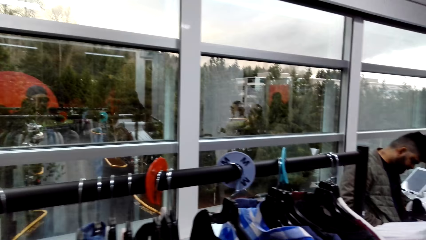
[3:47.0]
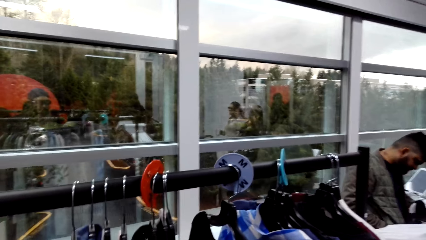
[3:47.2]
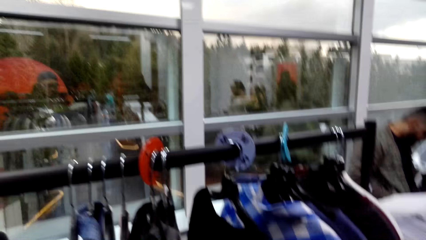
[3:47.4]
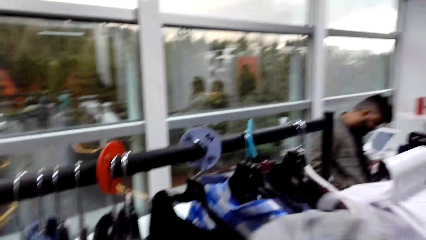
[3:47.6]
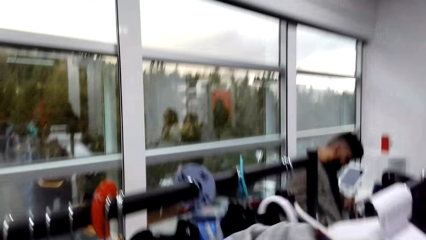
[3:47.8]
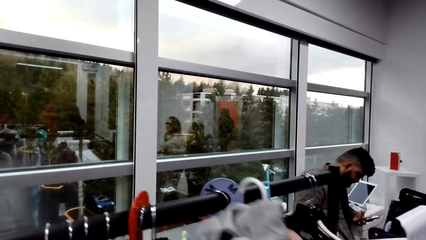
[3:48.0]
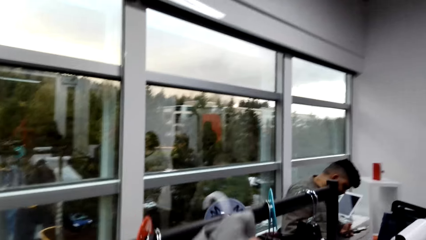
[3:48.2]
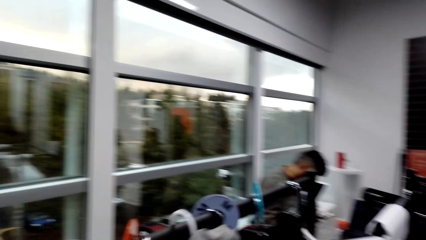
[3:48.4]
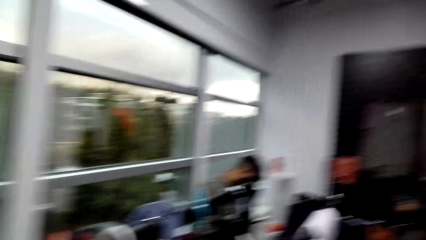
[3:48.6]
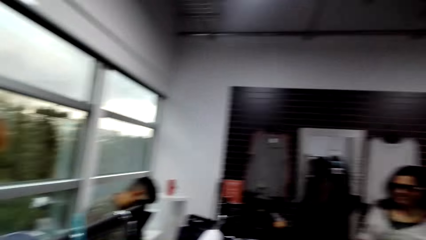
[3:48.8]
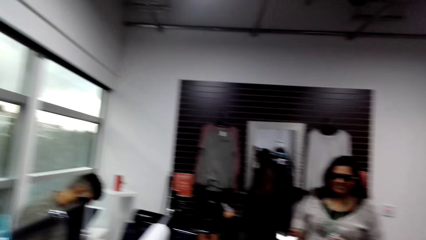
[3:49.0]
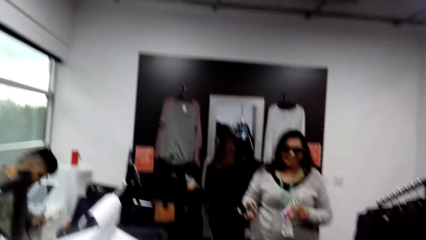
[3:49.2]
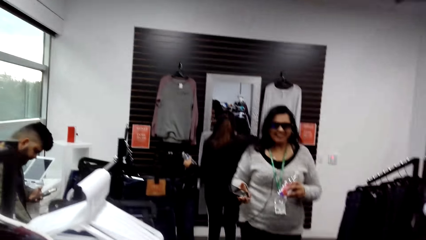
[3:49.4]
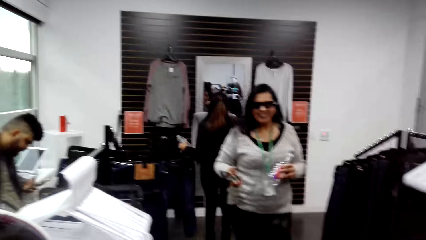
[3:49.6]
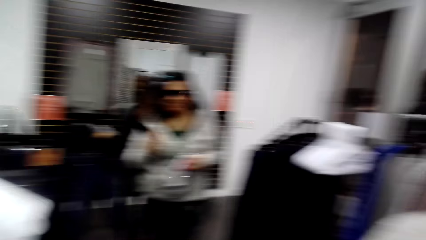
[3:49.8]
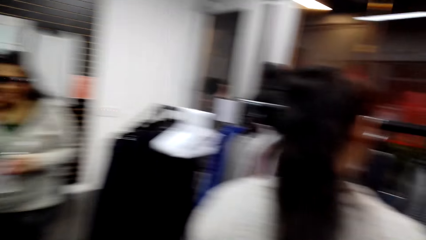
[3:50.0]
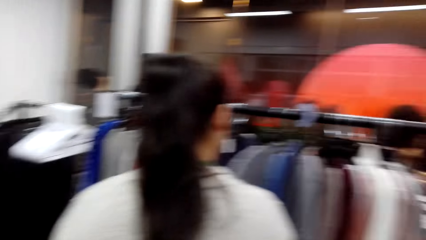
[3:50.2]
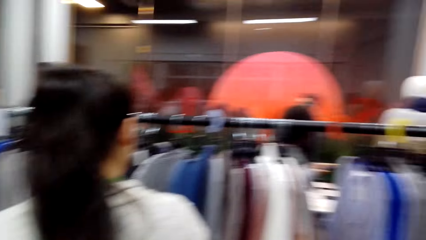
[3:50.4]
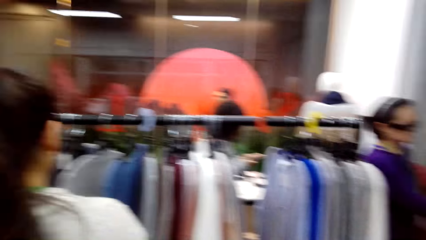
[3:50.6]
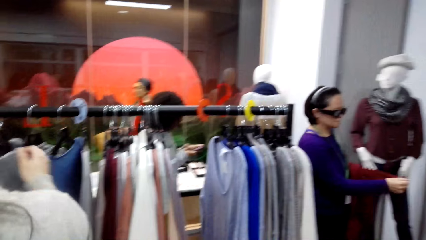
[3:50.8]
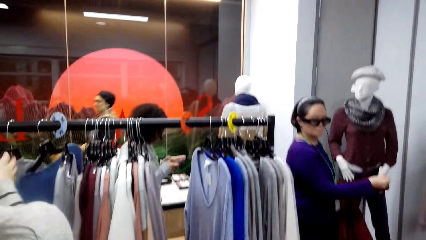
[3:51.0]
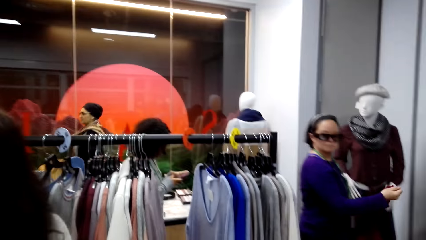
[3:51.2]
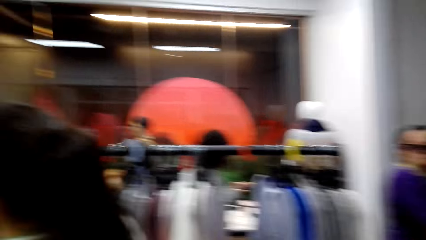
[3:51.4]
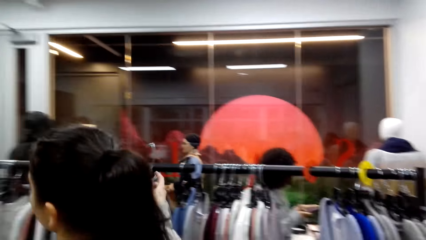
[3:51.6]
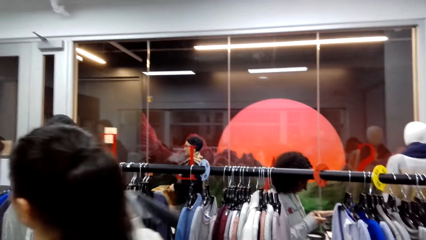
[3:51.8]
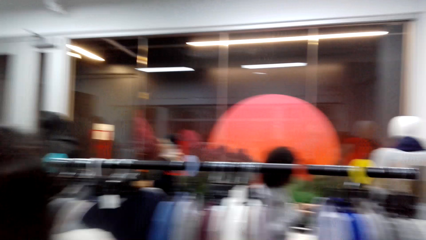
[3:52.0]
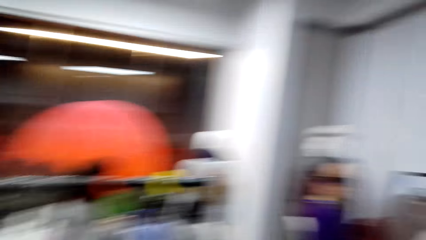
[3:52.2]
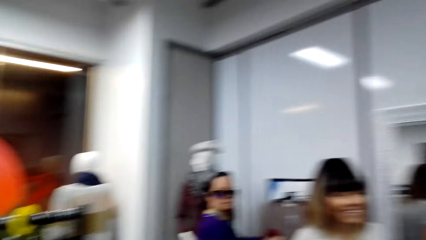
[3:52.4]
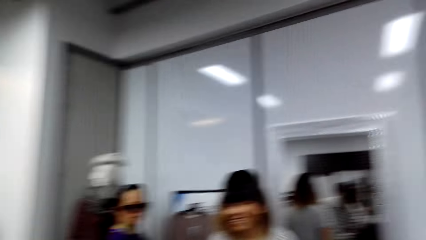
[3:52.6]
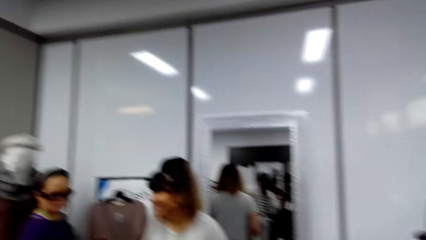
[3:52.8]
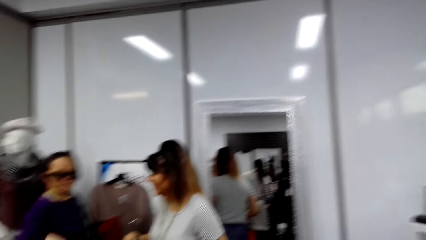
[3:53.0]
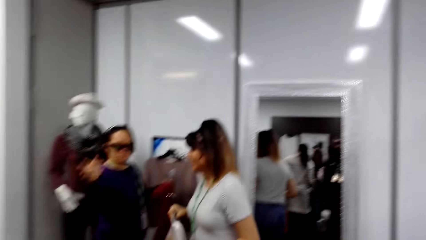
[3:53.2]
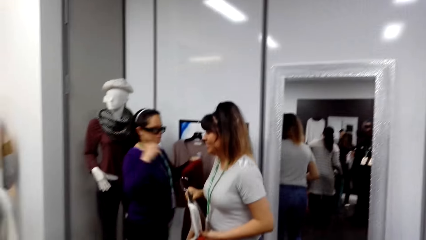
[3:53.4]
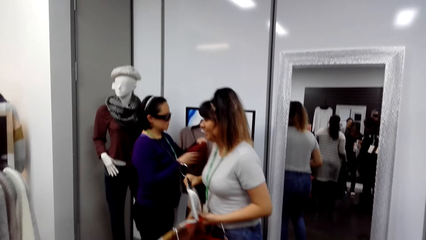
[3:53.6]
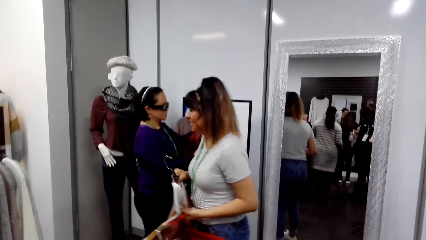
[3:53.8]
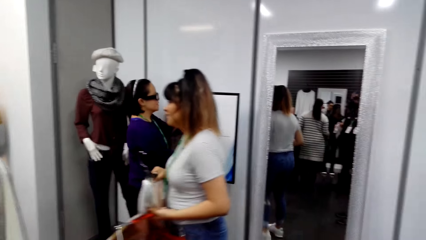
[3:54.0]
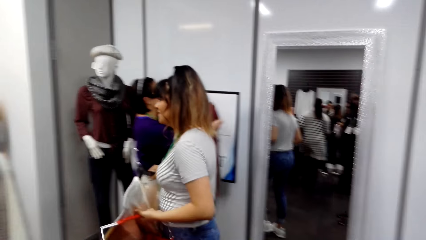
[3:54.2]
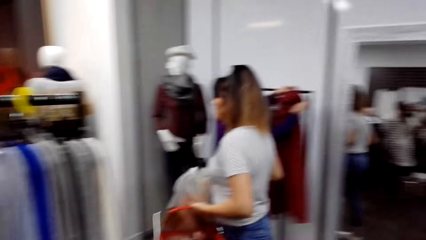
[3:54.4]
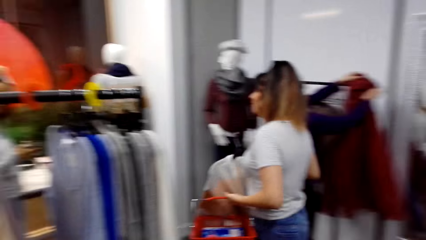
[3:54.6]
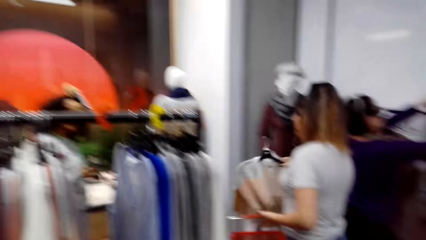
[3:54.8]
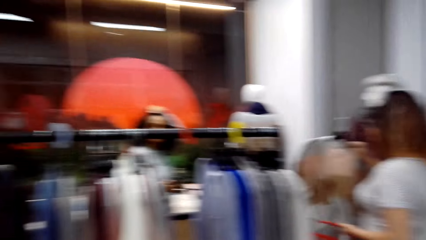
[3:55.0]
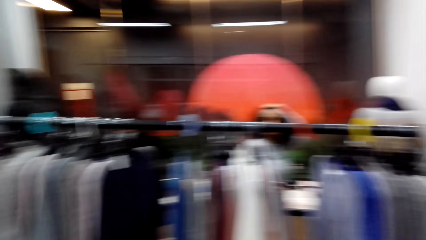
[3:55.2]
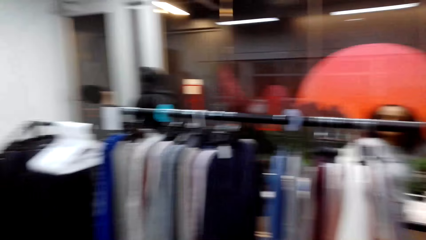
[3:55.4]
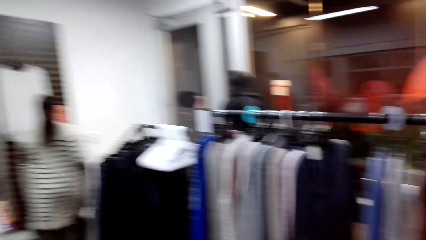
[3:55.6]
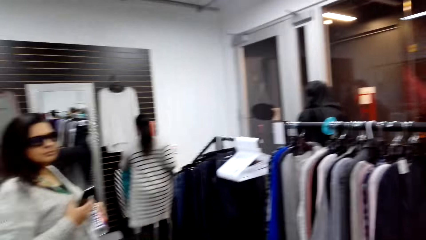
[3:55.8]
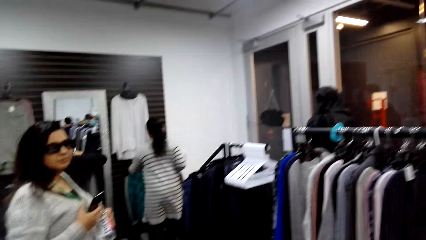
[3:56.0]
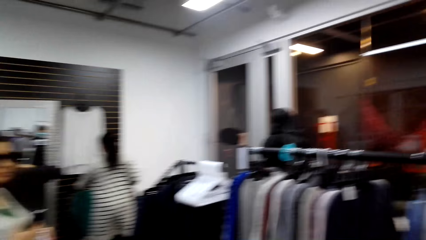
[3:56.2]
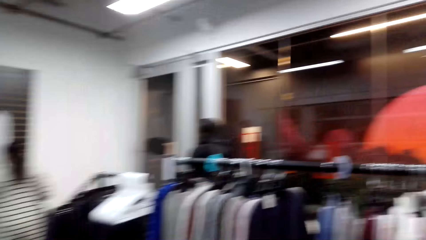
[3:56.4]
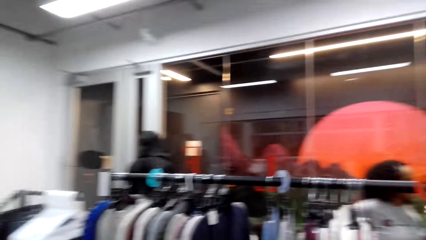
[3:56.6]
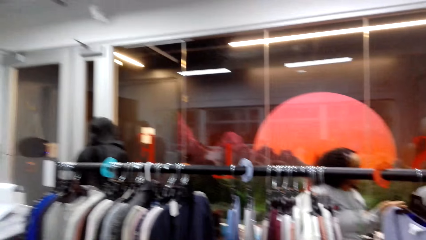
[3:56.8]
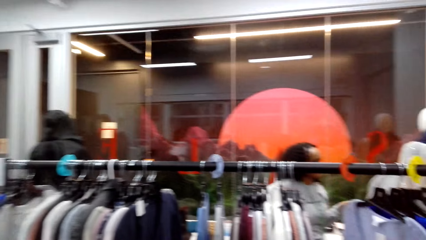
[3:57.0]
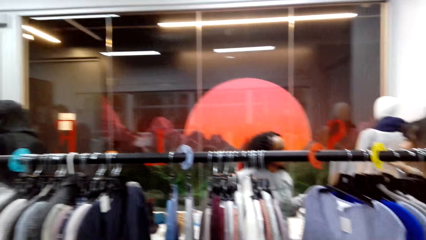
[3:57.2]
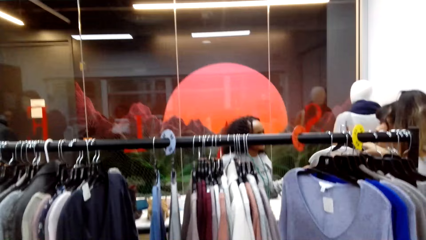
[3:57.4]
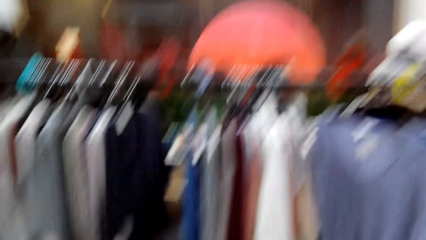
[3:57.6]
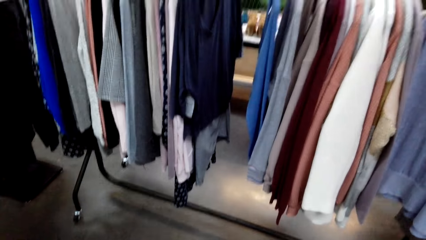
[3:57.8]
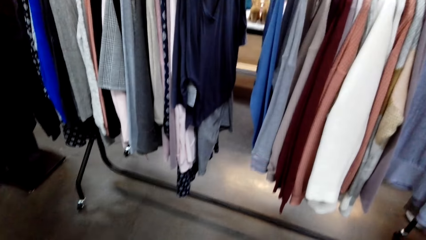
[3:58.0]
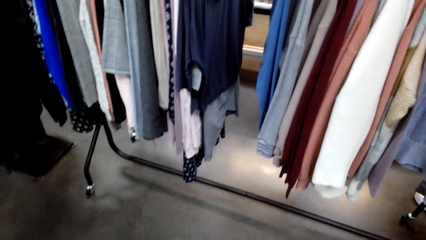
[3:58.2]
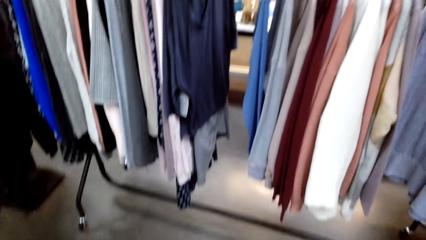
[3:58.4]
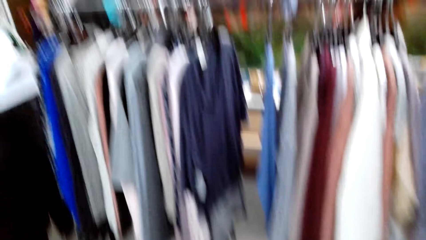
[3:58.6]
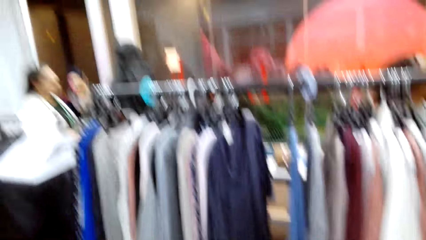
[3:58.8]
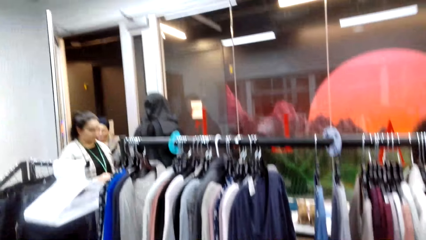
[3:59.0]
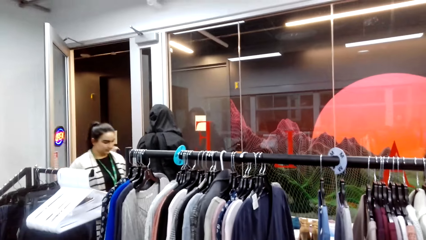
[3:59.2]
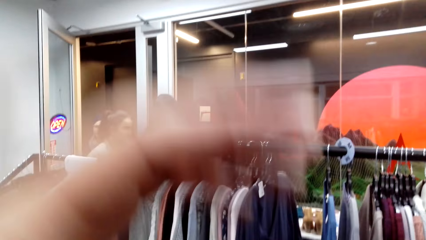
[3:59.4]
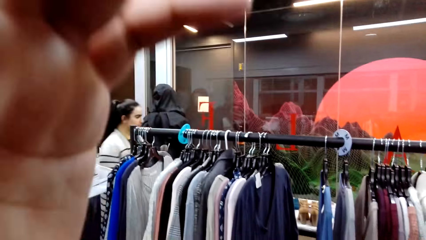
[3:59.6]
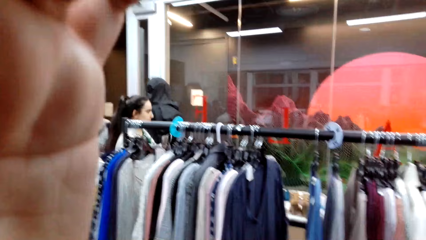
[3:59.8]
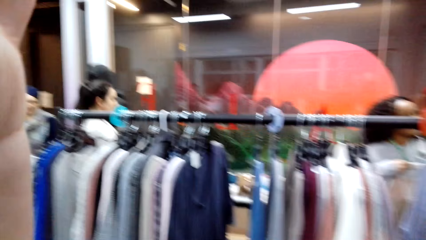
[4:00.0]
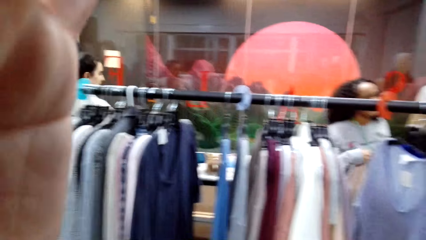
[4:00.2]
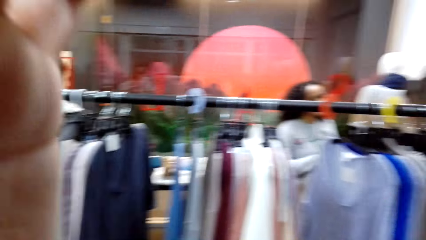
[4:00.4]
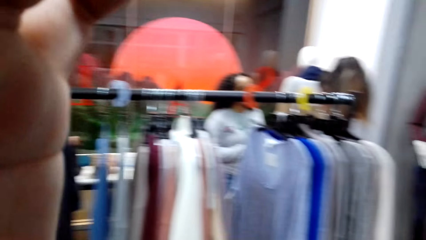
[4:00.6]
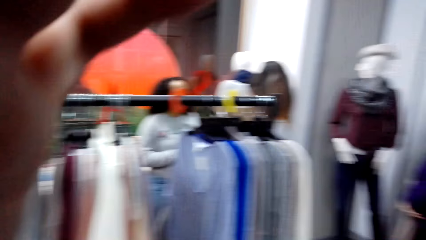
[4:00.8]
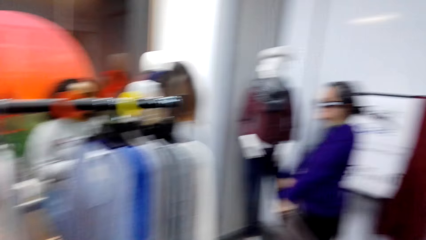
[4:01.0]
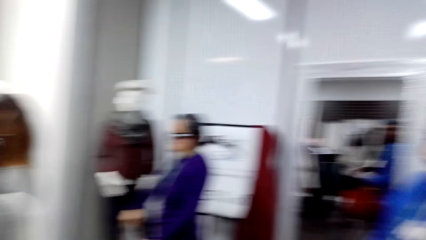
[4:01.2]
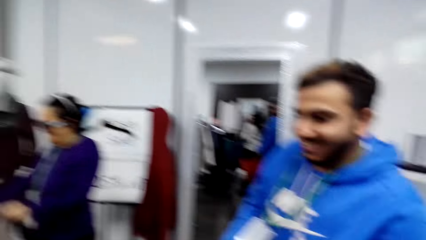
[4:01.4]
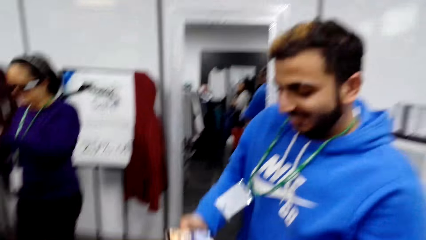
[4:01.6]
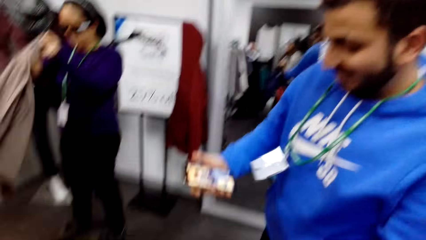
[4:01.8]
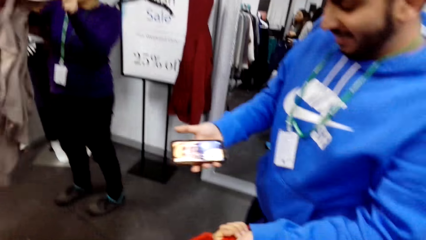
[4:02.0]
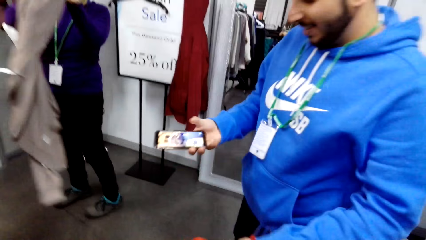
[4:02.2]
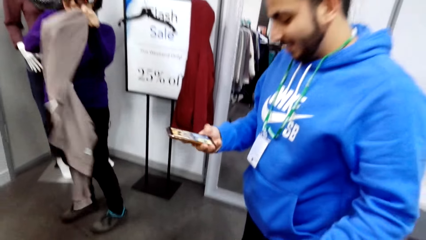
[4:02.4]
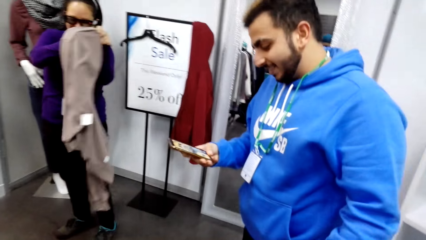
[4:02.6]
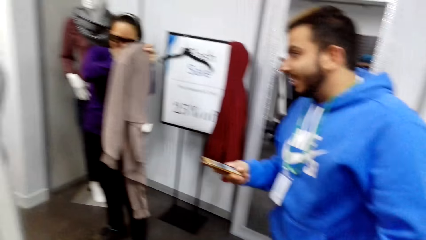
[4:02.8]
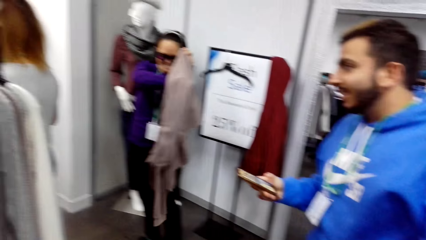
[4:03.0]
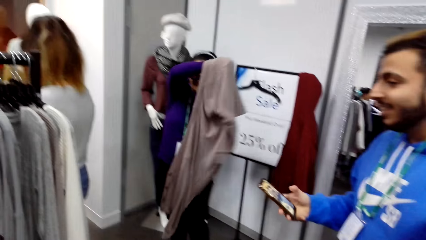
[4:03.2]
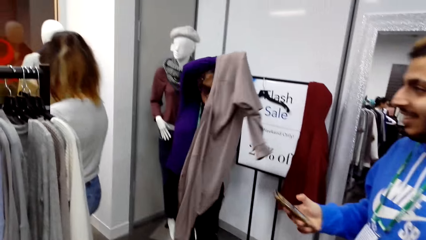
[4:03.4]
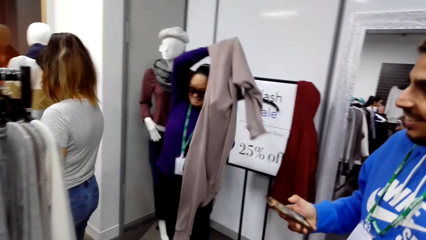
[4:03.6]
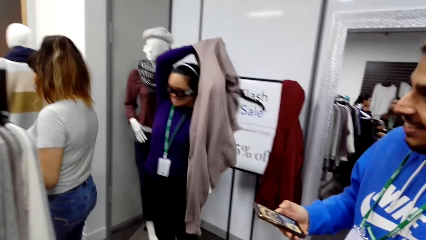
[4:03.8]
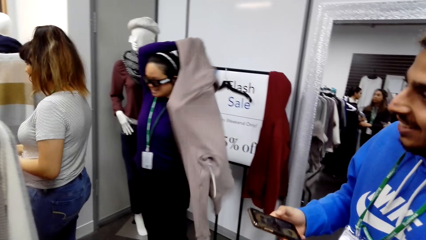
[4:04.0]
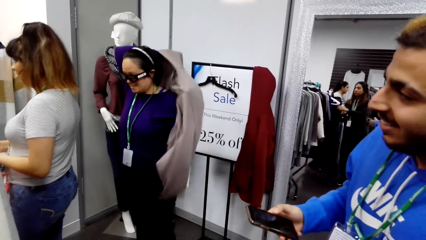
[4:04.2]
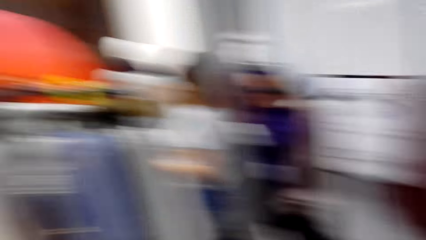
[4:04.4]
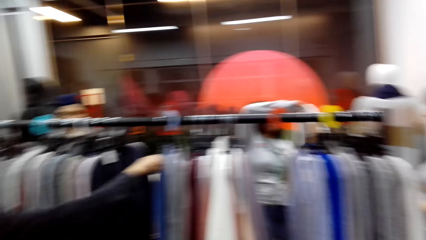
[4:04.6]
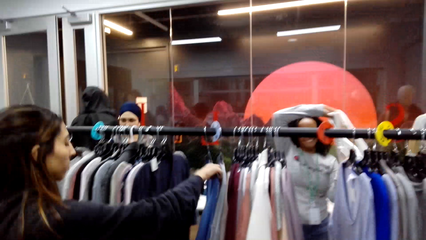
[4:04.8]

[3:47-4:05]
The camera wearer hangs the jacket on the cloth rail. They turn around. They look around. They touch something. A man stares at the phone. The man operates the phone.
